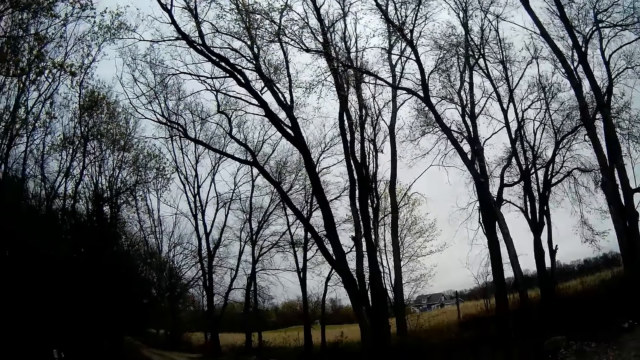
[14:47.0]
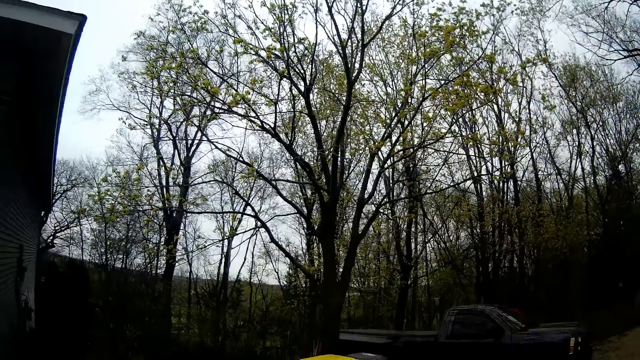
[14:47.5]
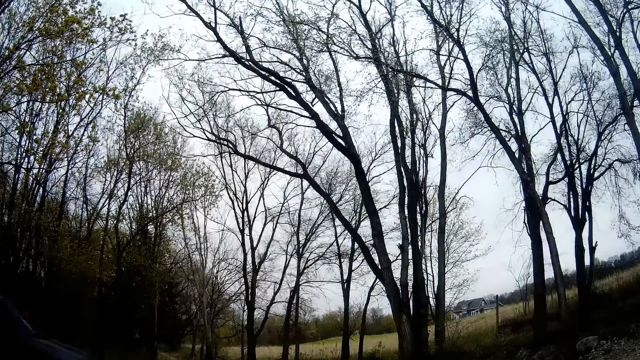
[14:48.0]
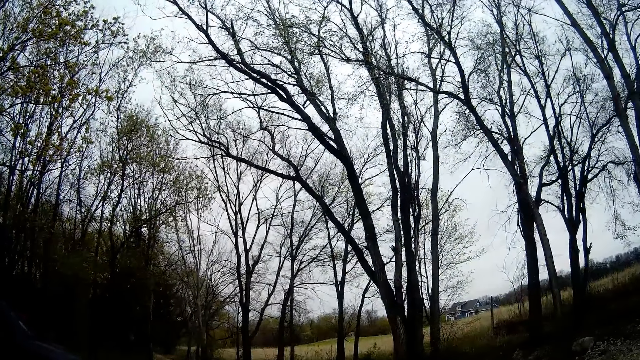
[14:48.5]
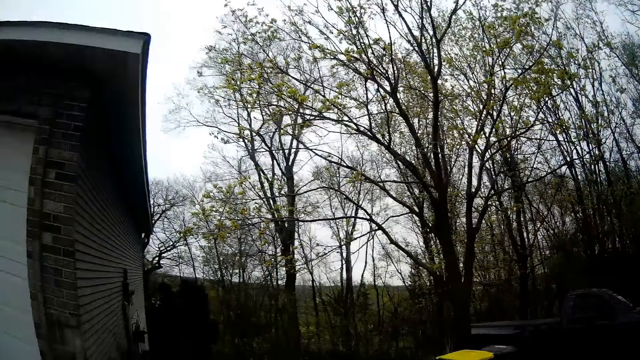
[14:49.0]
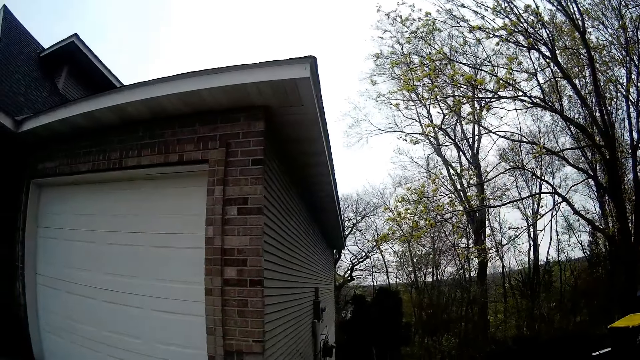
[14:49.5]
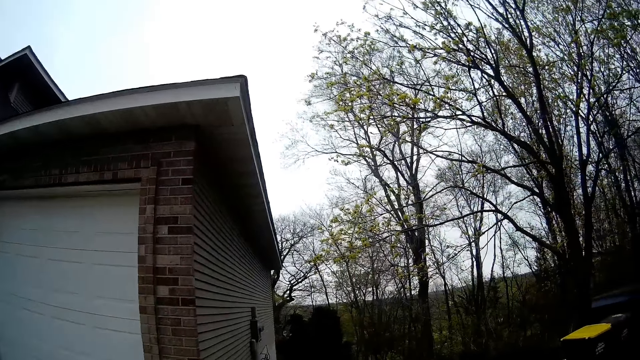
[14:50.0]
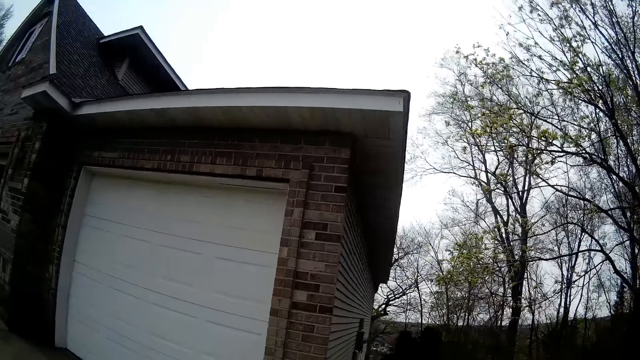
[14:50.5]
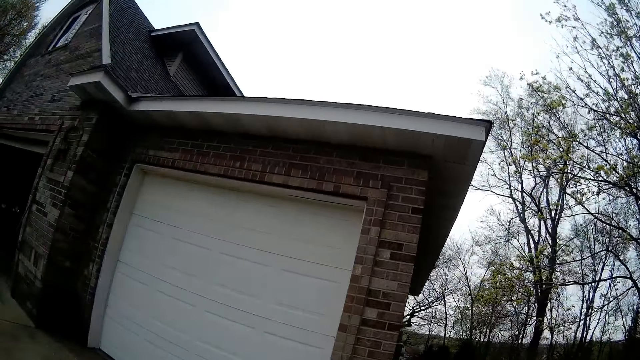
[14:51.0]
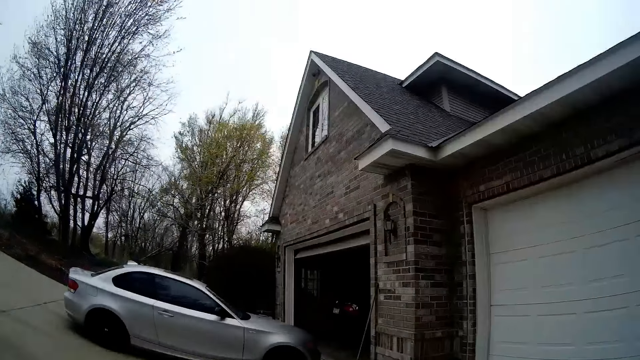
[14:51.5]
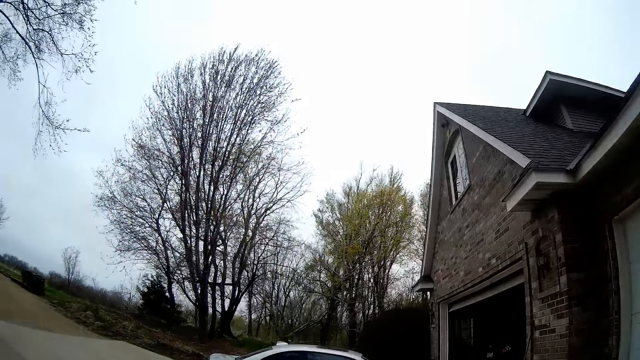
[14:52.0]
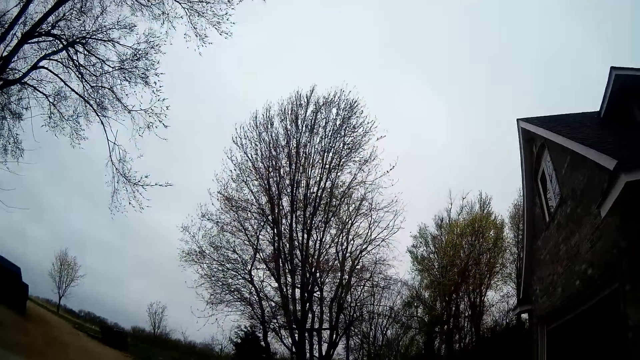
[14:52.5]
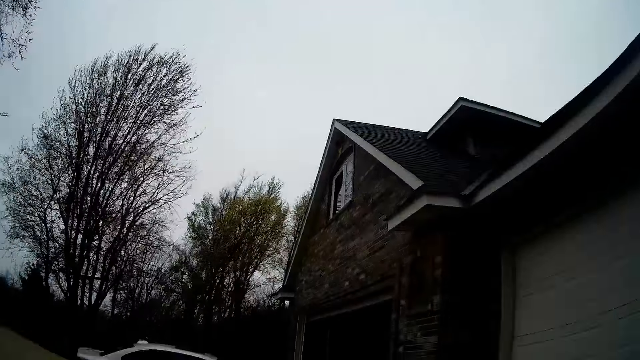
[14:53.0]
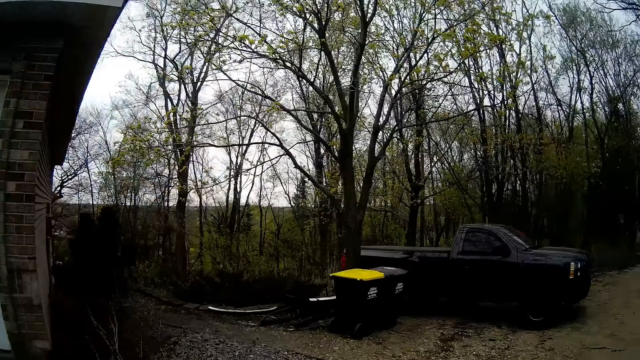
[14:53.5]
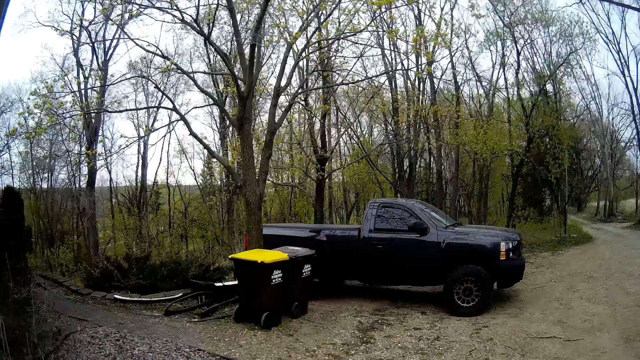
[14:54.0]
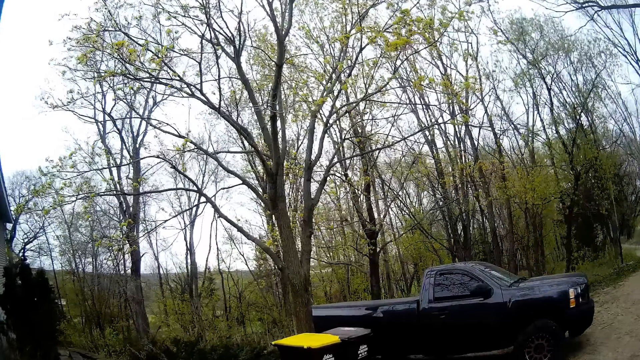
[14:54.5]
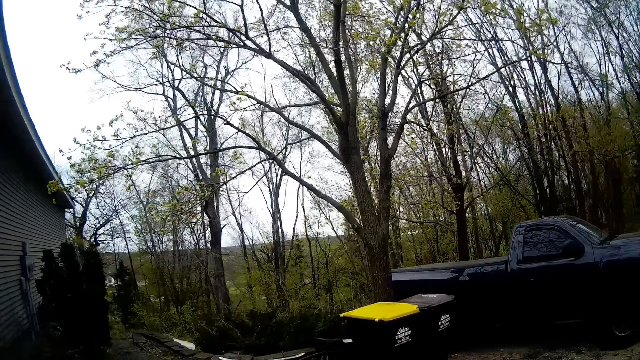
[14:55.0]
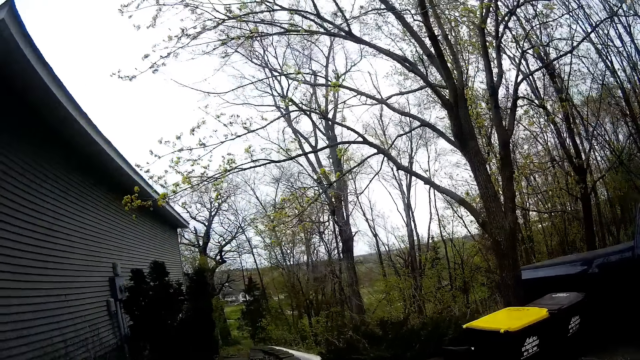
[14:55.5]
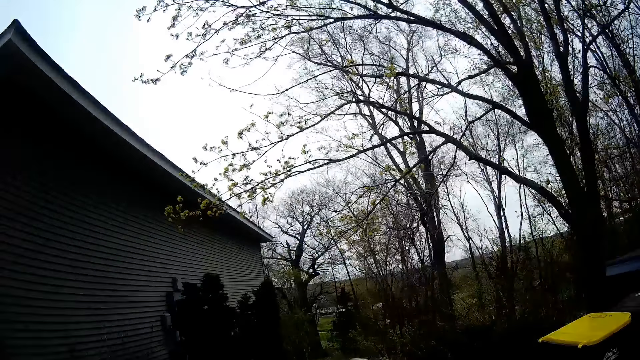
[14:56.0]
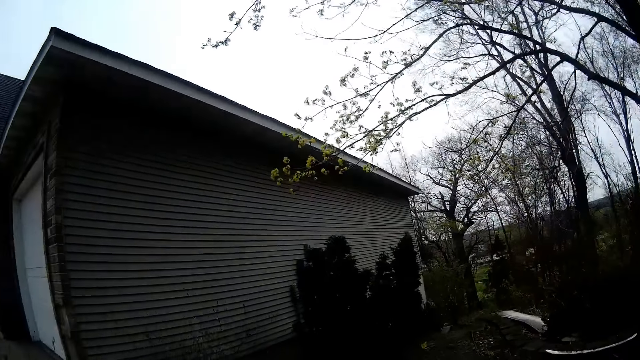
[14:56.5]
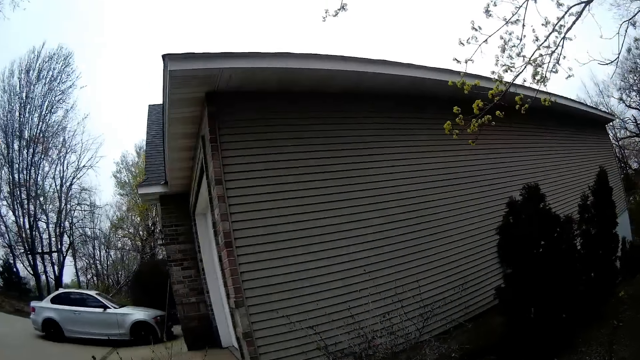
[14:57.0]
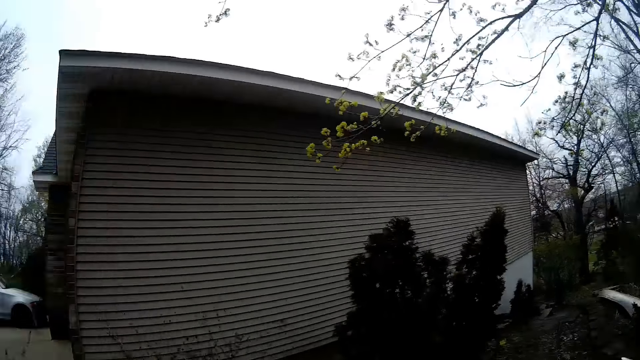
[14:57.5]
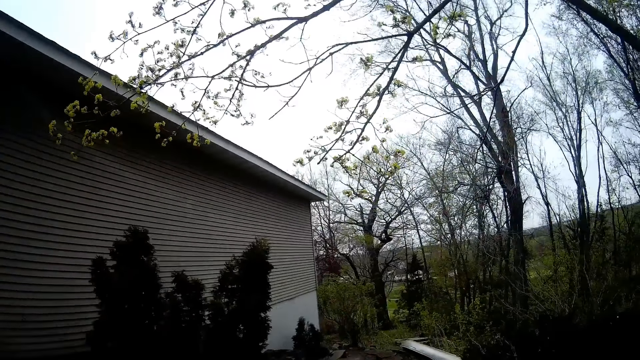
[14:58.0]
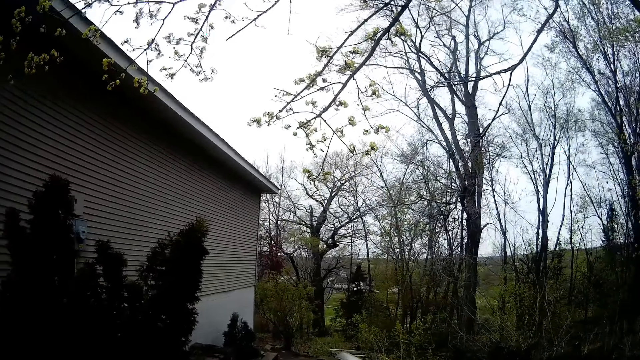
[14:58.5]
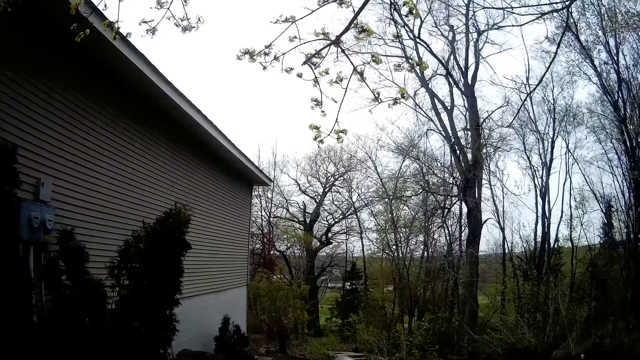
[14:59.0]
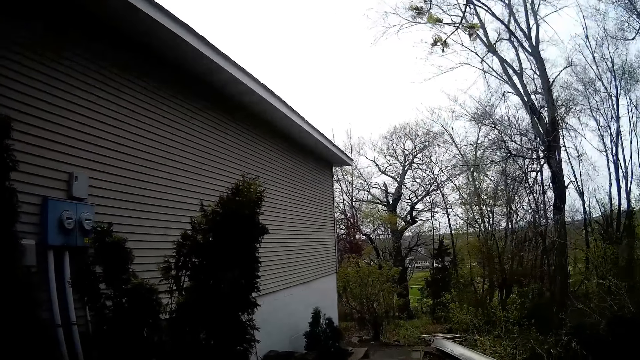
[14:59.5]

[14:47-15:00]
The camera wearer walks to the back of the apartment. They move around the compound.

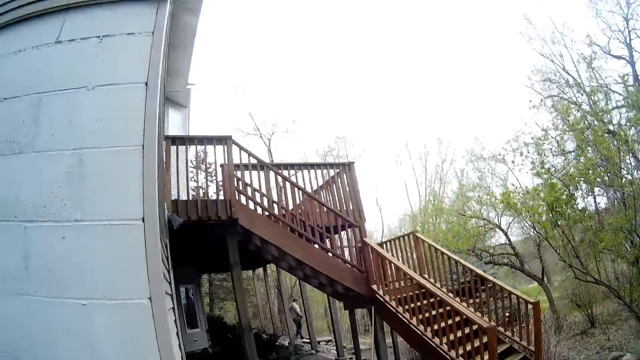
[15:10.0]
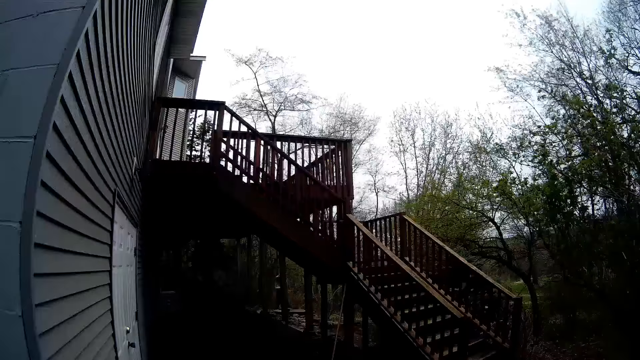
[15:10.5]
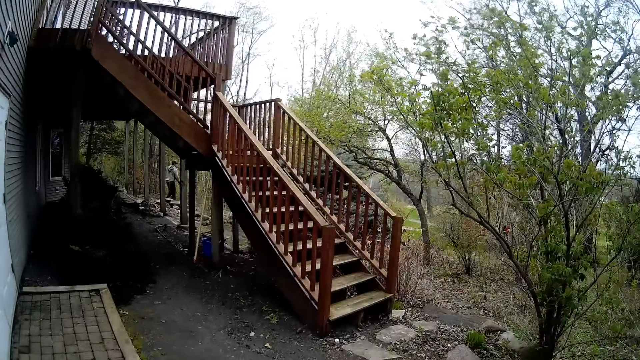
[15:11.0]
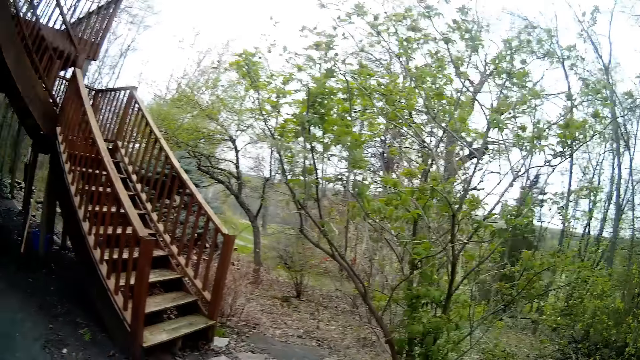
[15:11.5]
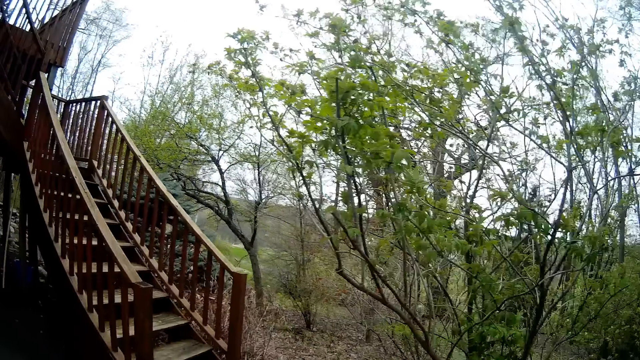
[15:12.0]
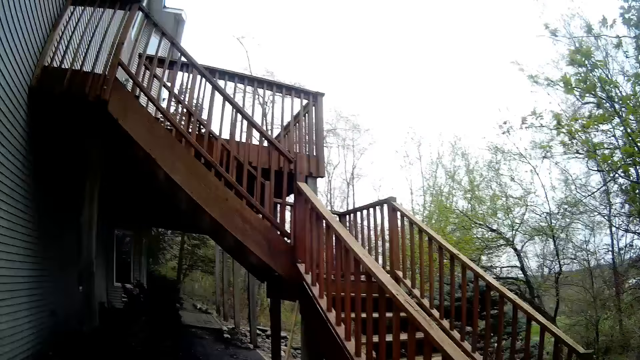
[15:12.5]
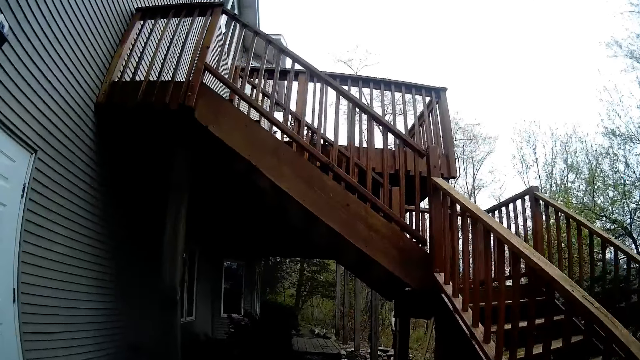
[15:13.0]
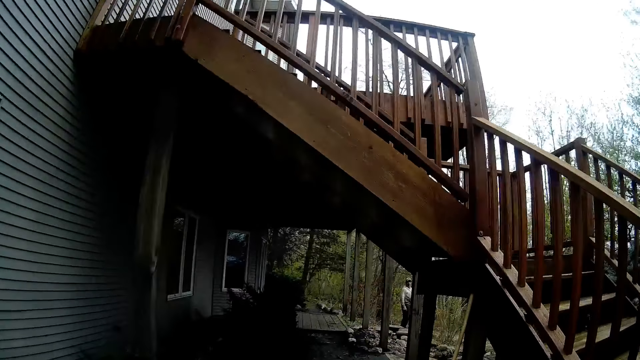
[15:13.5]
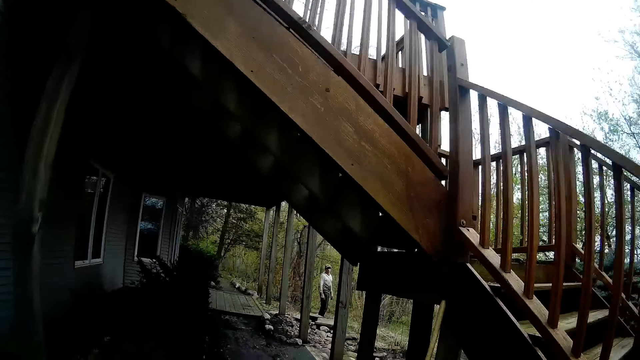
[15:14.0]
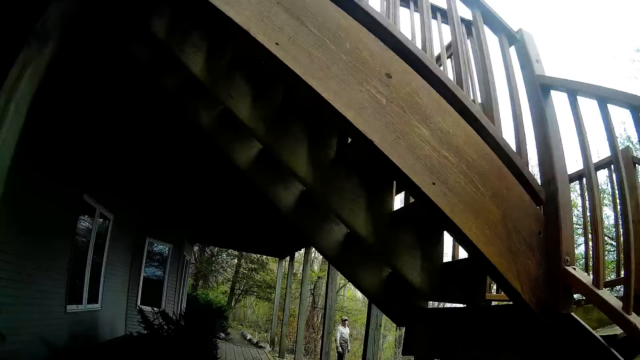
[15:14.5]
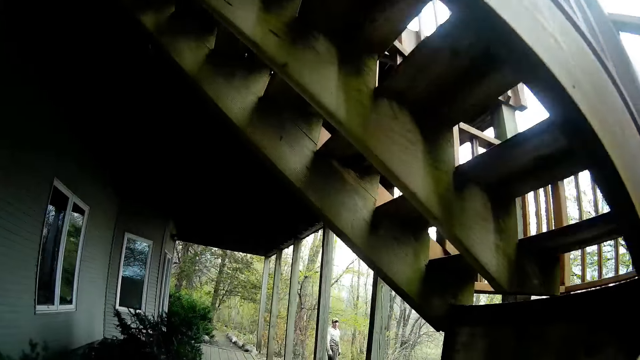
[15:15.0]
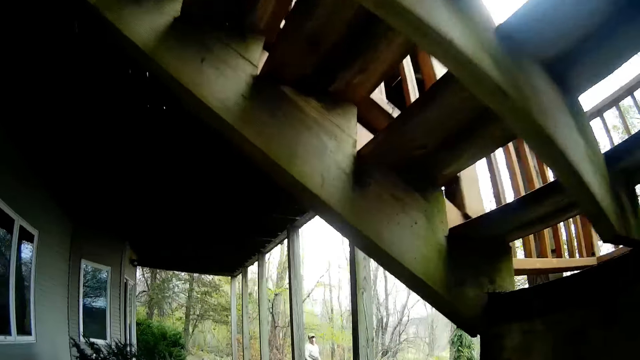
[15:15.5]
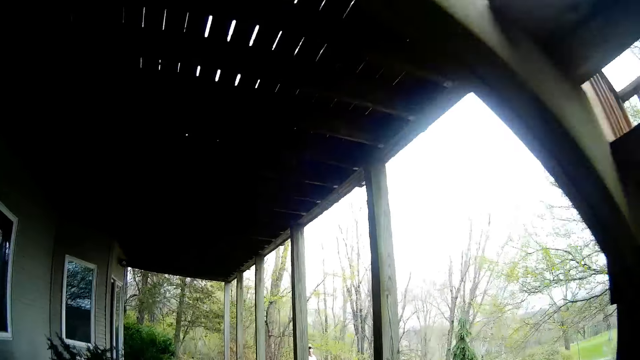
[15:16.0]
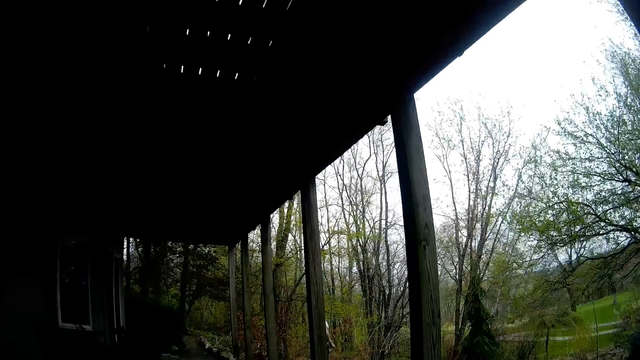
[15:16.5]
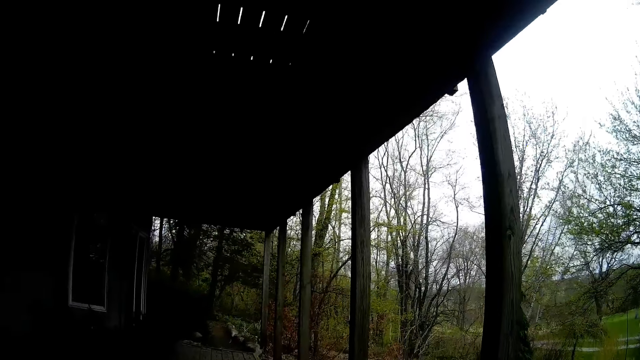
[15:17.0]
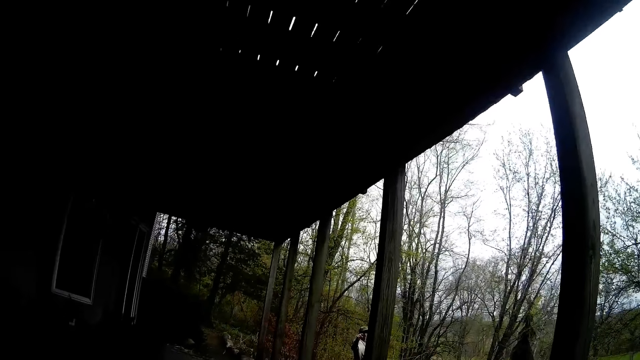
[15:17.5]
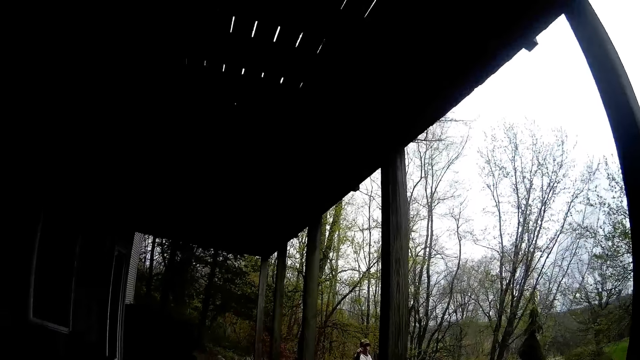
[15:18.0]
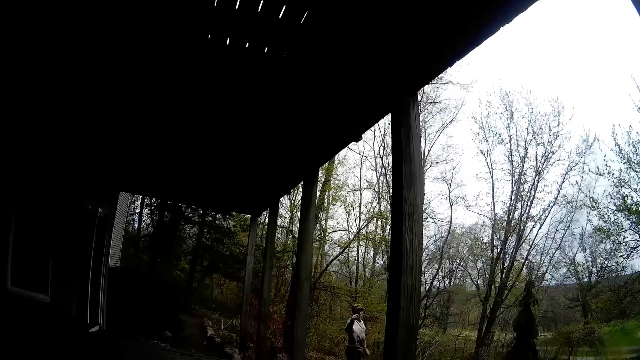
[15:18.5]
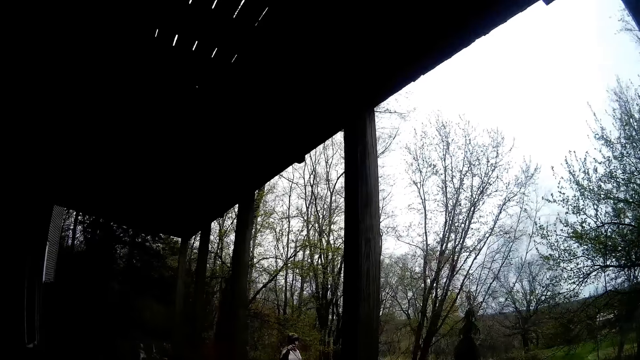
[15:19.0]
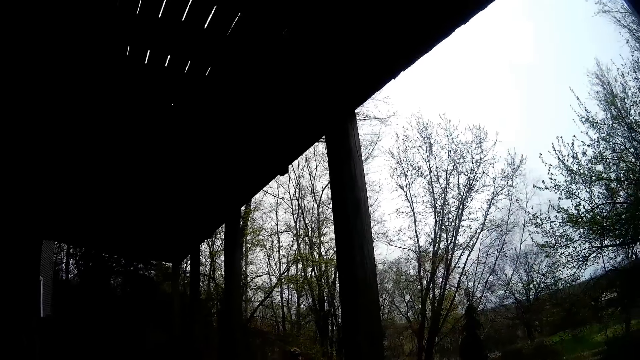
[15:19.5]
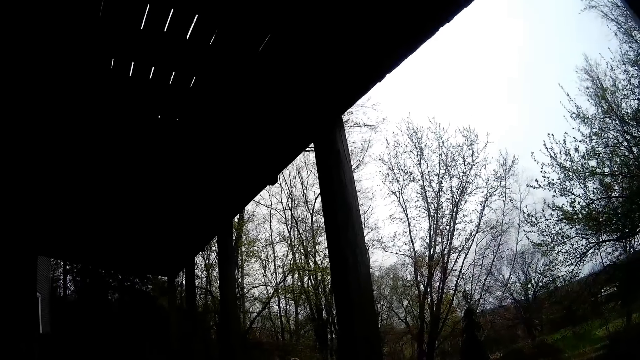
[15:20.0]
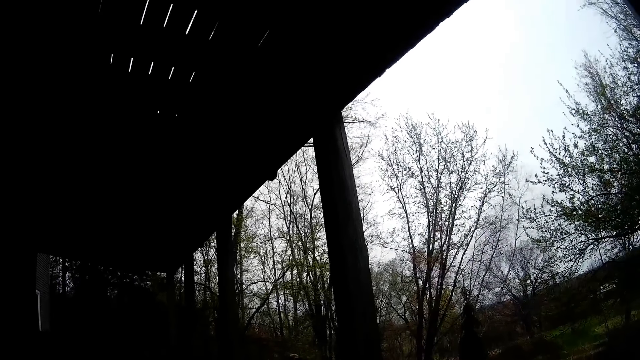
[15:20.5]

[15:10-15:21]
The camera wearer interacts with a man at the back of the apartment.
